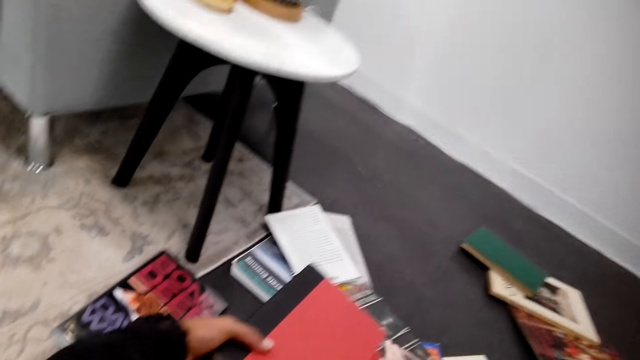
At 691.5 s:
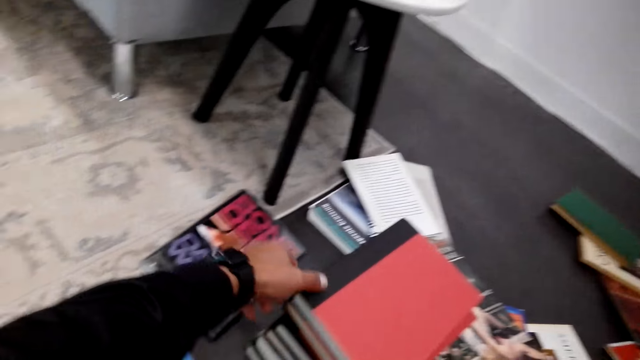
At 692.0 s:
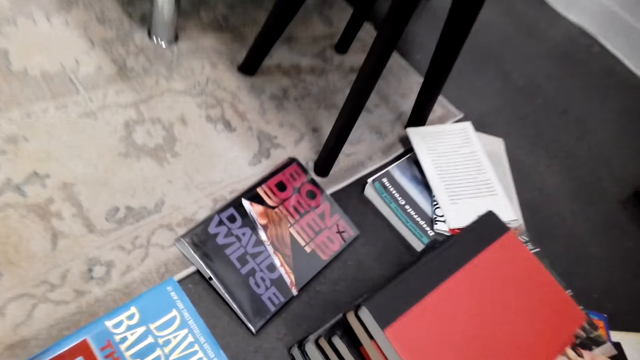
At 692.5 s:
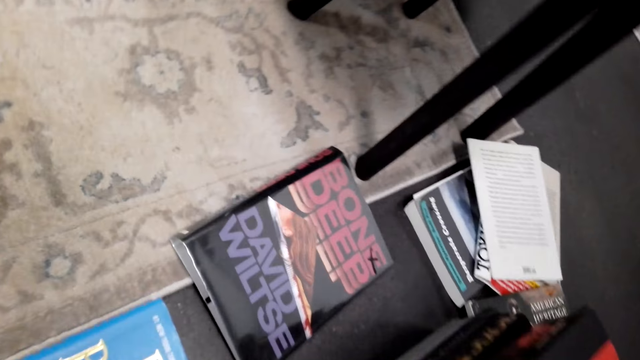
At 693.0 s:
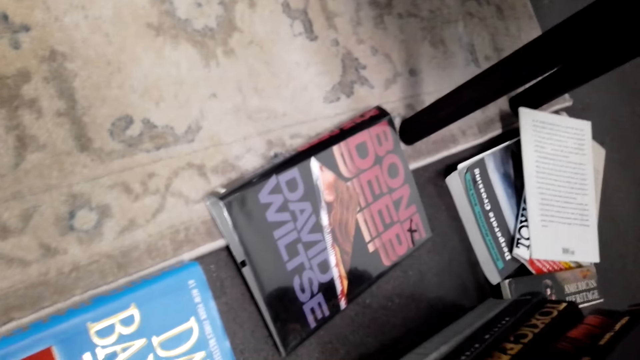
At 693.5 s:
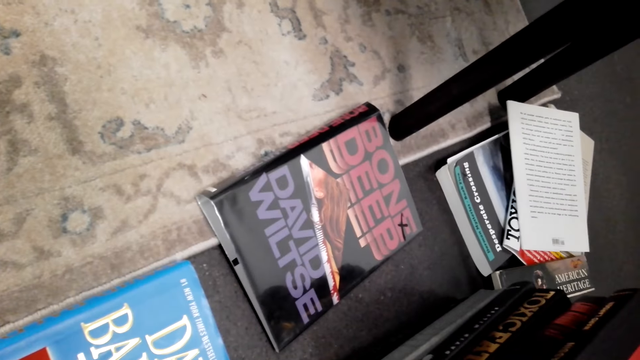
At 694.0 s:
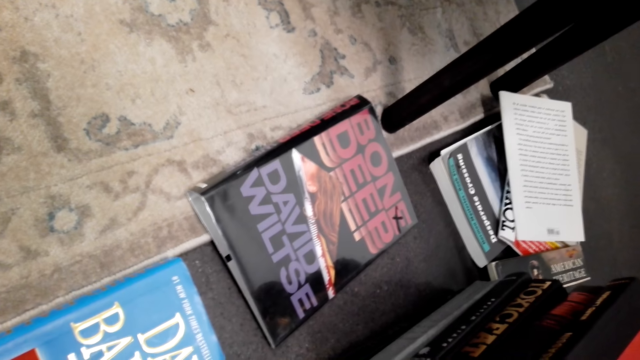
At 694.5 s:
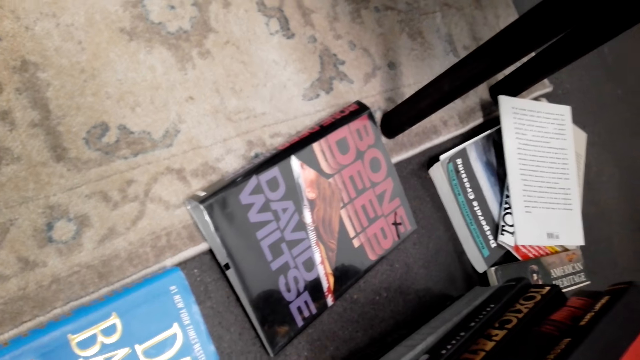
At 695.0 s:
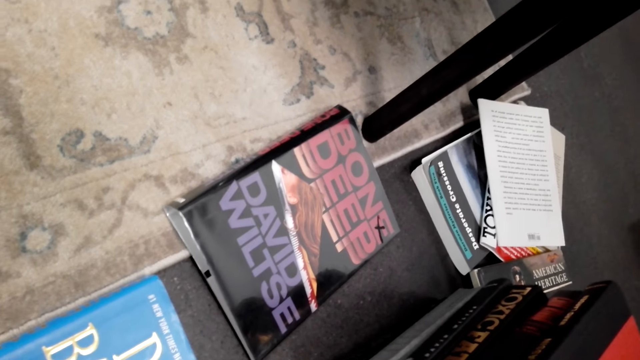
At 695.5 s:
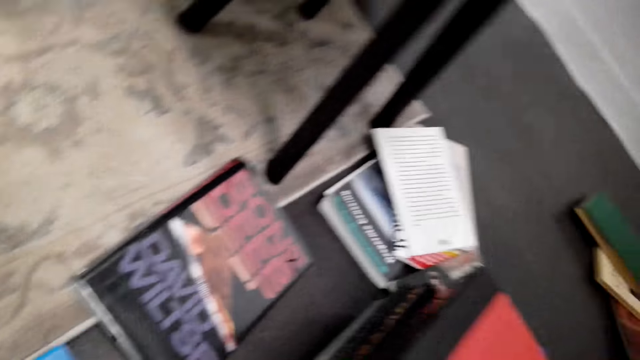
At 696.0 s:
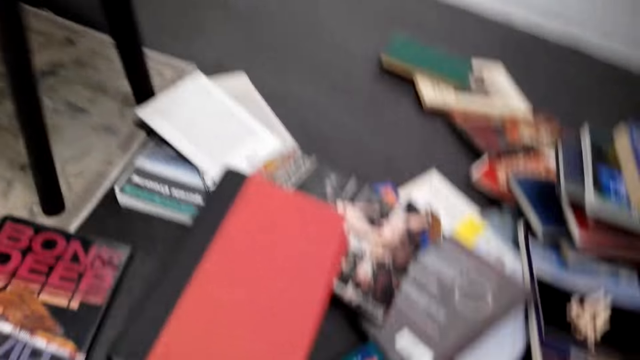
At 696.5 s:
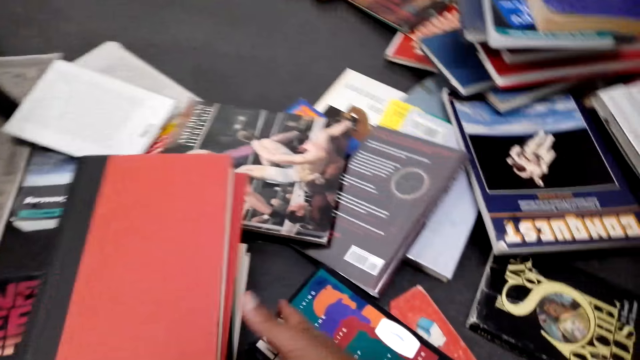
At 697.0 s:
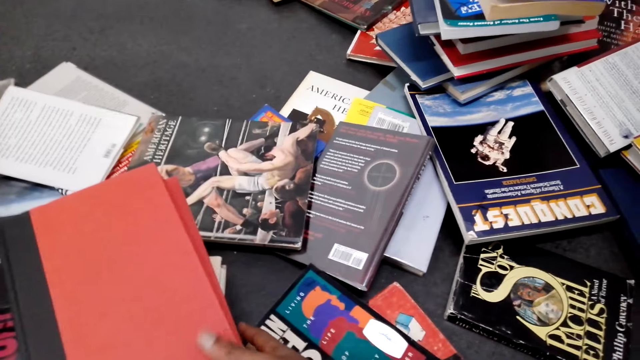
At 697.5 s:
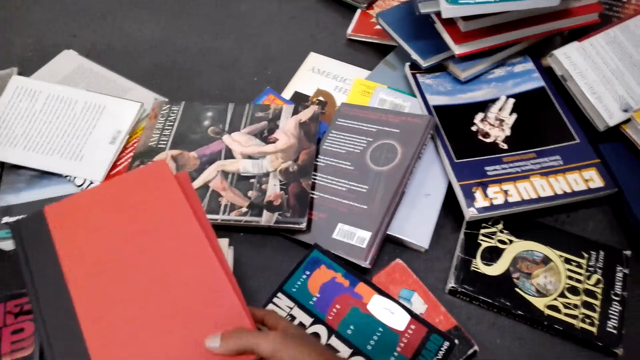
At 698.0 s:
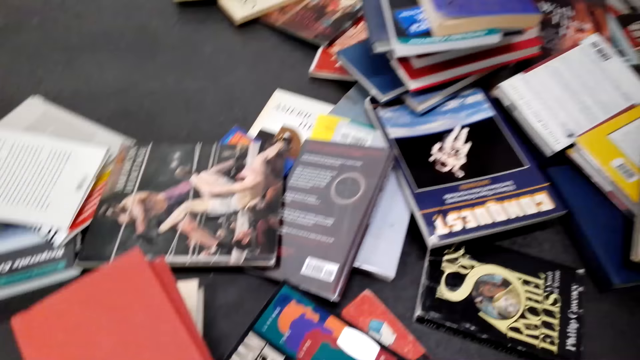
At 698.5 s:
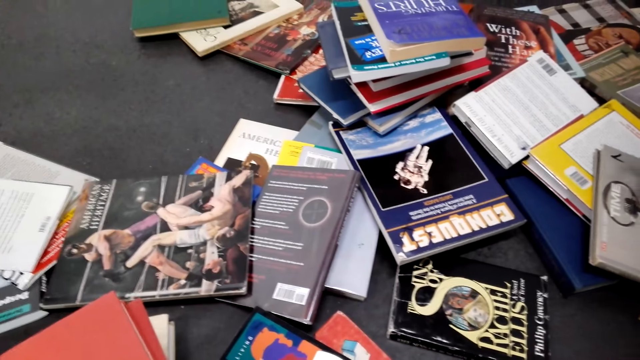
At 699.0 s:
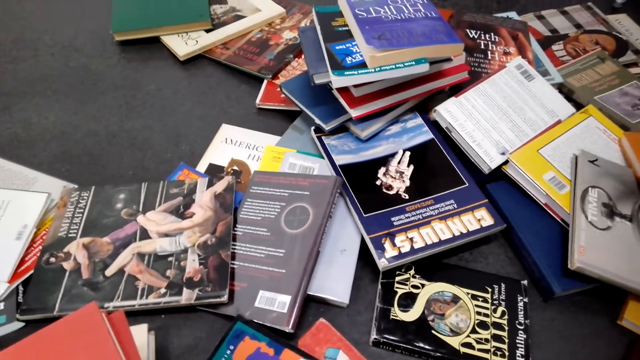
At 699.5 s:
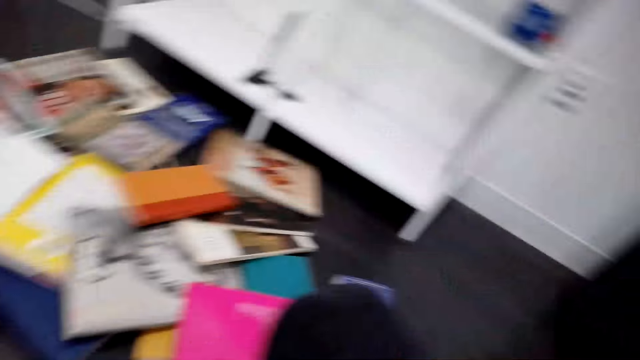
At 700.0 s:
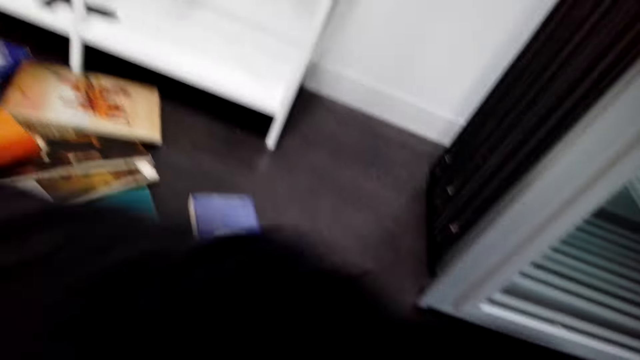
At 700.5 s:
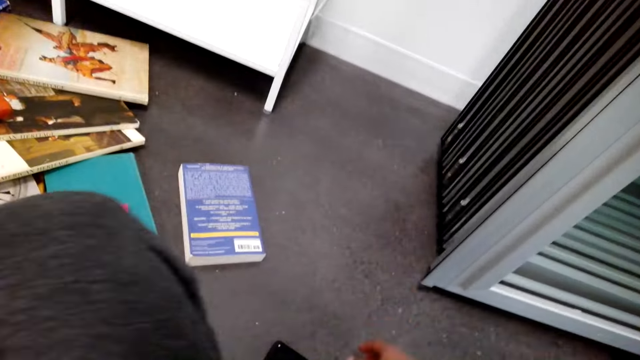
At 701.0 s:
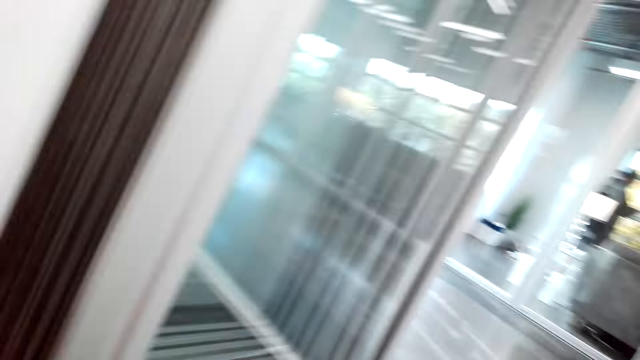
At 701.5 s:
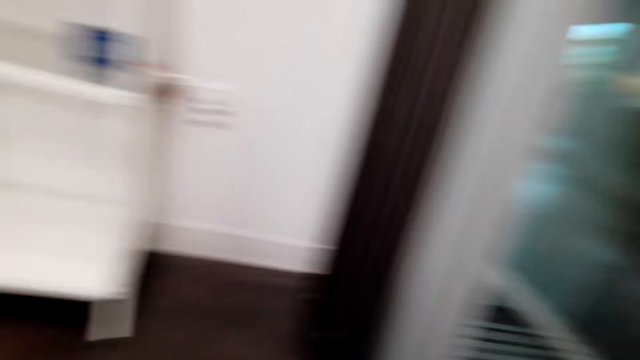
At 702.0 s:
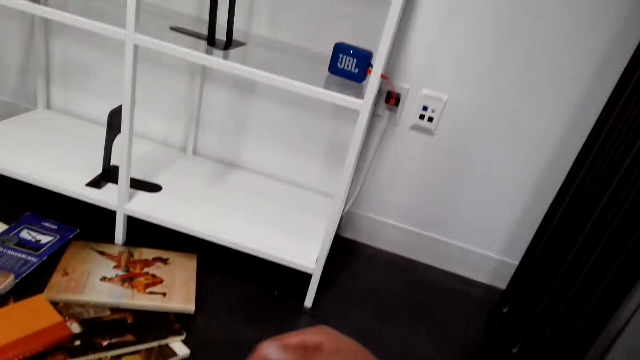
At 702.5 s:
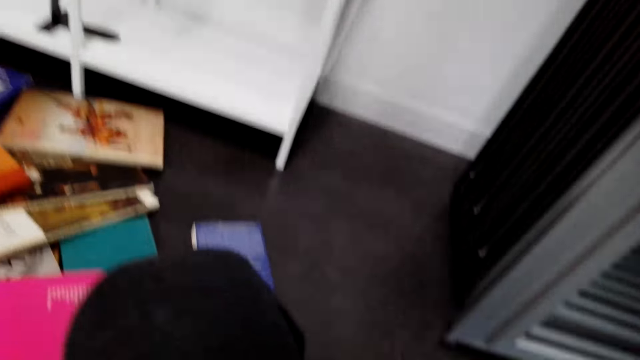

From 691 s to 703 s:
The camera wearer puts books on the pile of books. They read on the cover of a book. They pick up books on the floor. They touch the books. They turn around.

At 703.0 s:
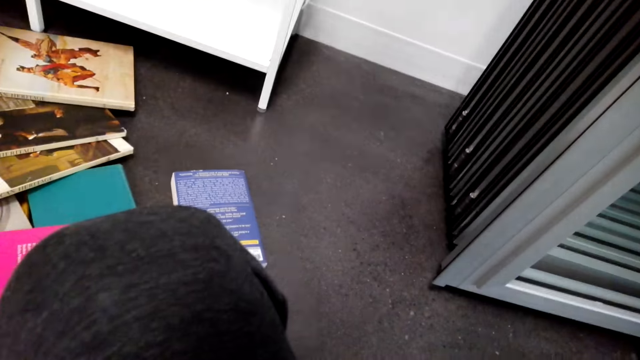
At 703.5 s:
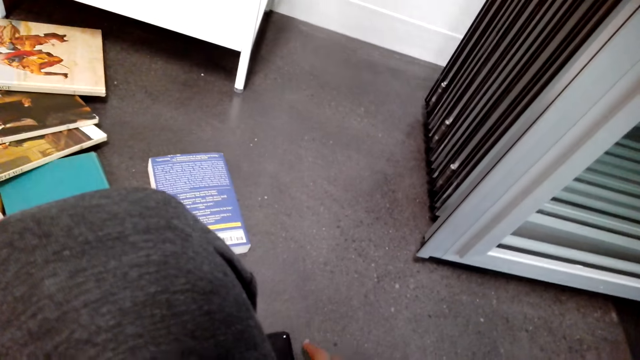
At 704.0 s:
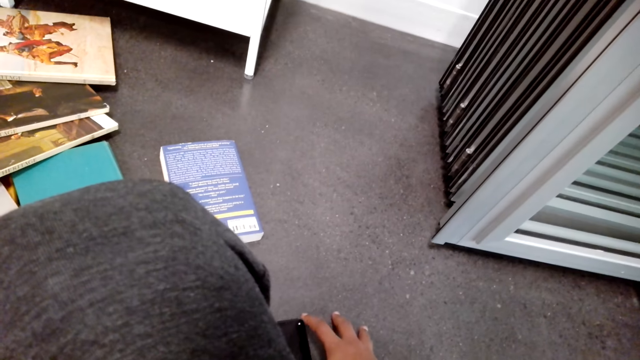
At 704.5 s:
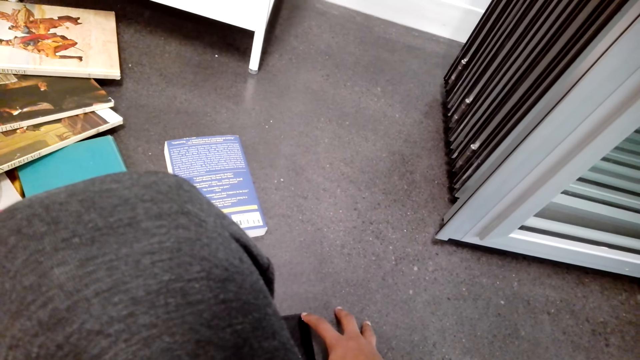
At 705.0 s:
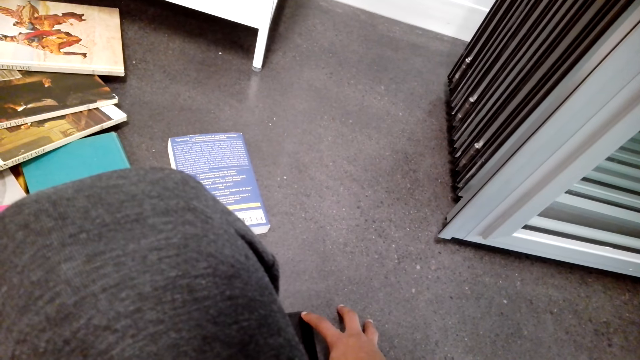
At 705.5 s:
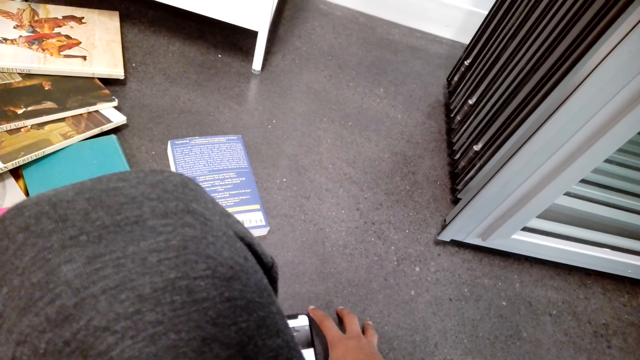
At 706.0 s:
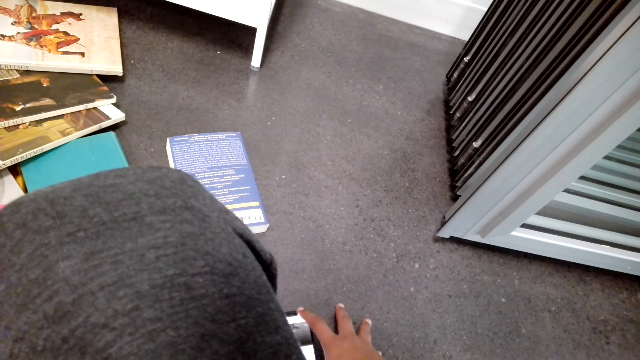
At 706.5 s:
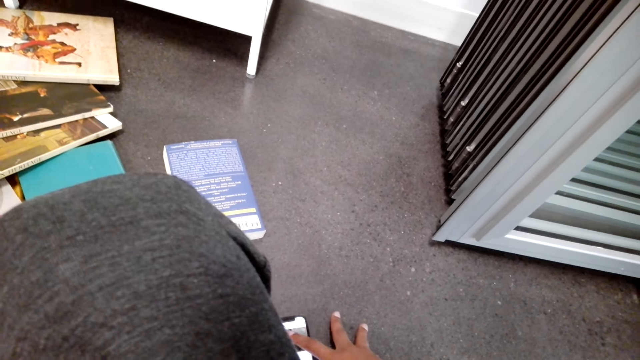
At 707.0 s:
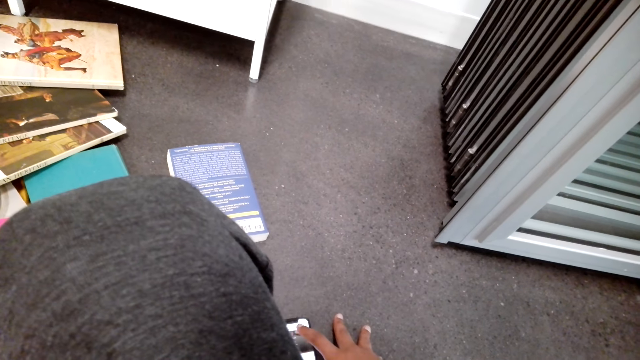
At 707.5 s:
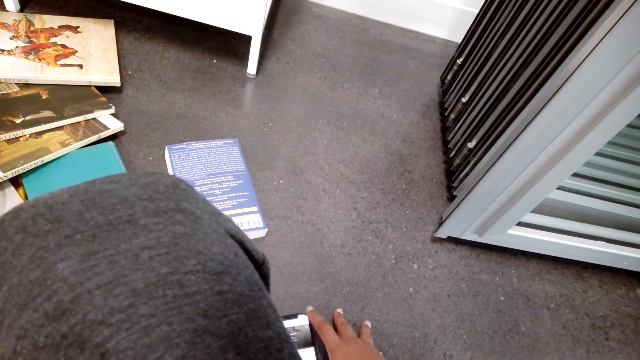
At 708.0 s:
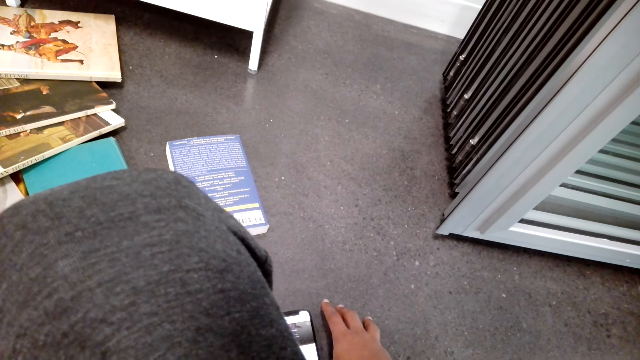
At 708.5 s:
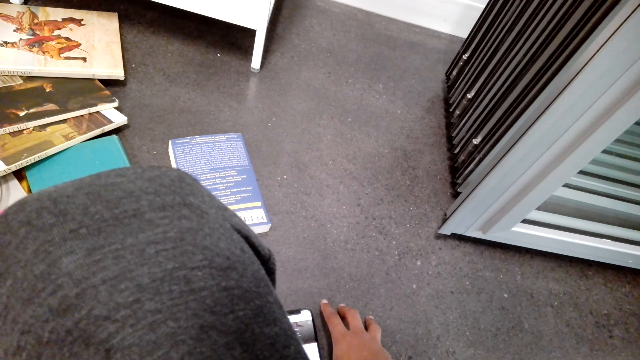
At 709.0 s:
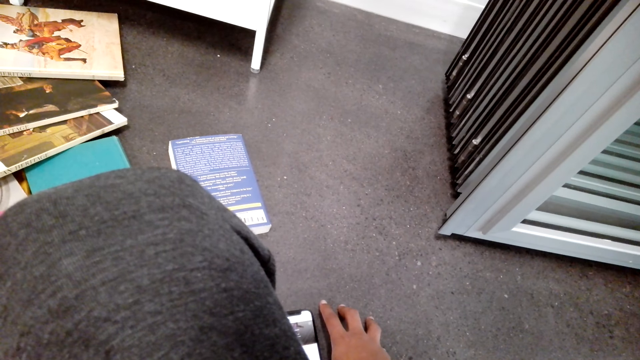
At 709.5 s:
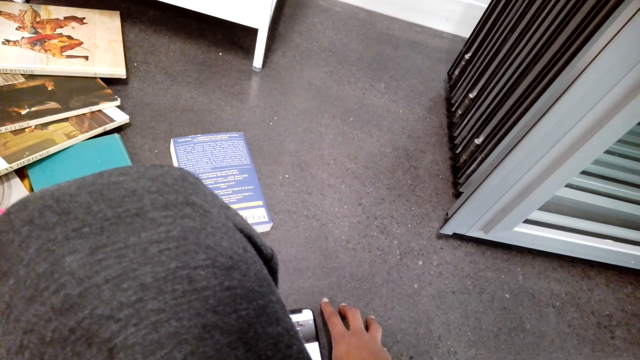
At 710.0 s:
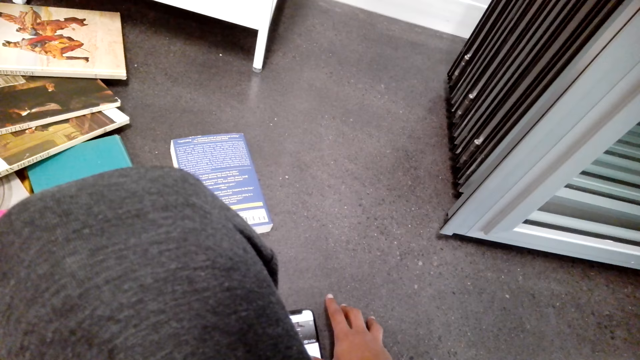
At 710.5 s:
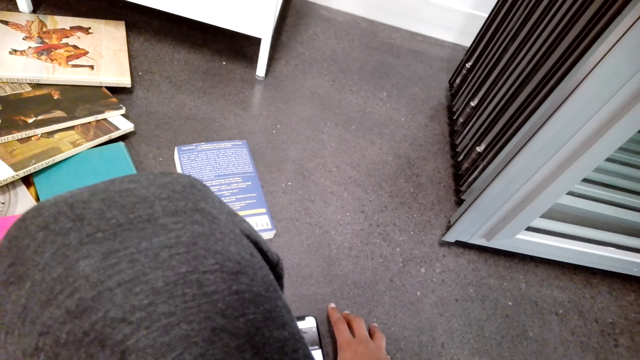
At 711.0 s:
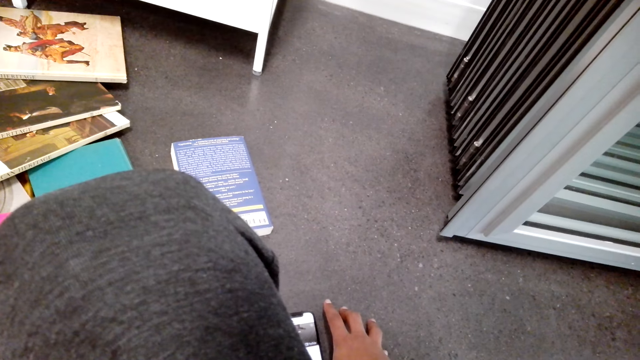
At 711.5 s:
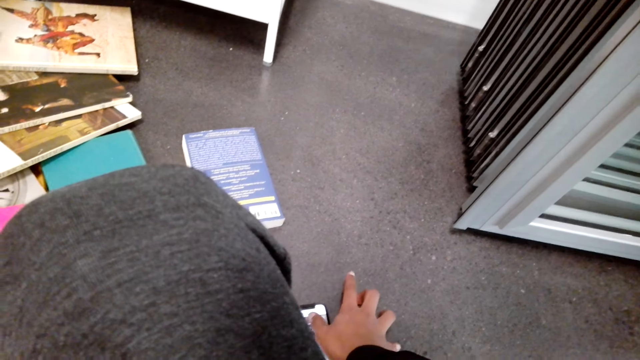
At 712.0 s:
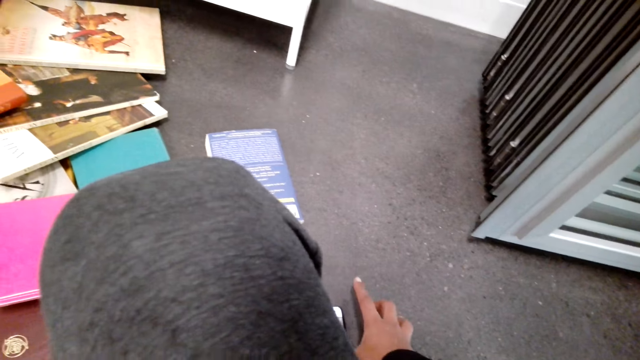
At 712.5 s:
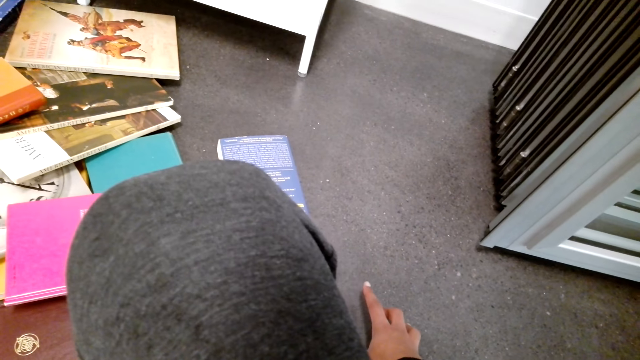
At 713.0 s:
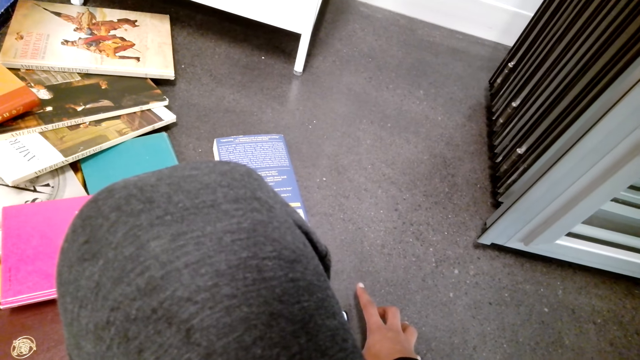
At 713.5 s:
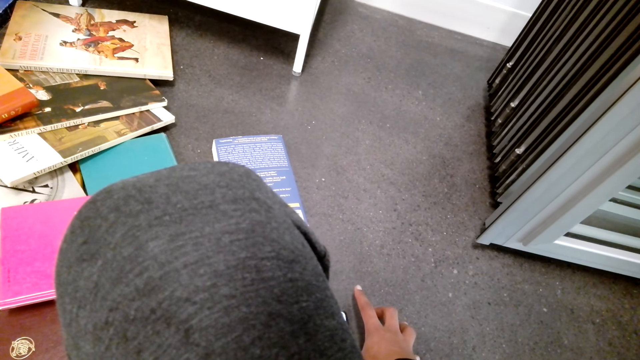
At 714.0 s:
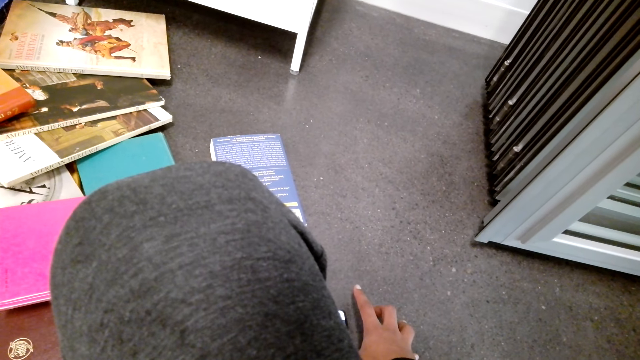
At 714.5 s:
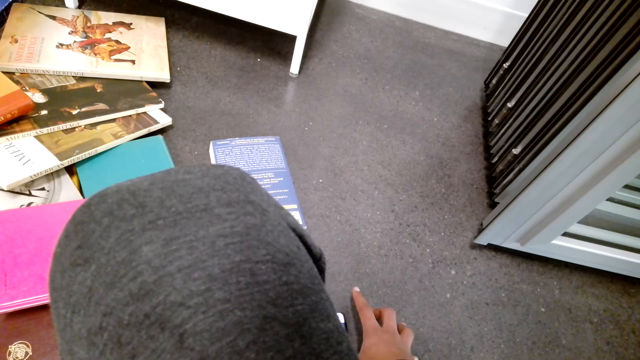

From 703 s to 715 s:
The camera wearer scrolls on a phone. They touch the phone.
